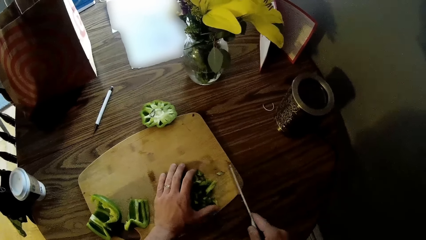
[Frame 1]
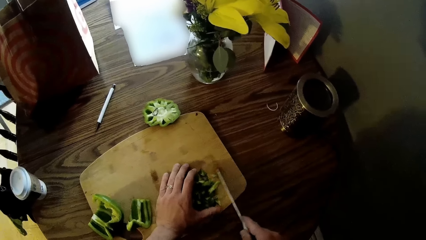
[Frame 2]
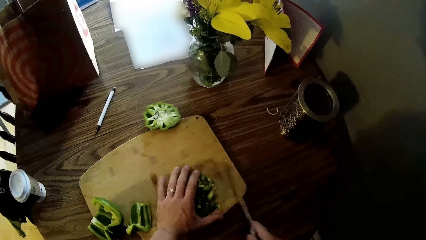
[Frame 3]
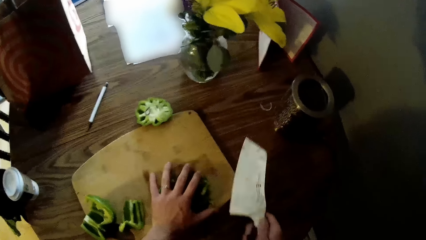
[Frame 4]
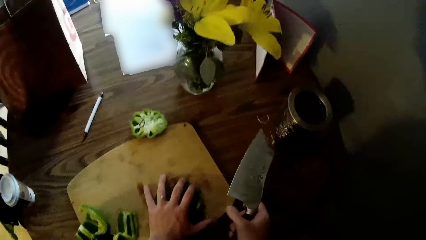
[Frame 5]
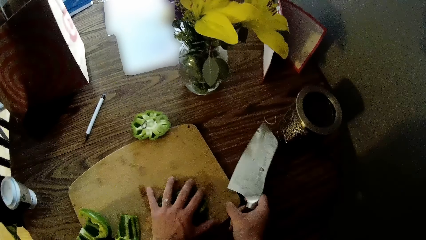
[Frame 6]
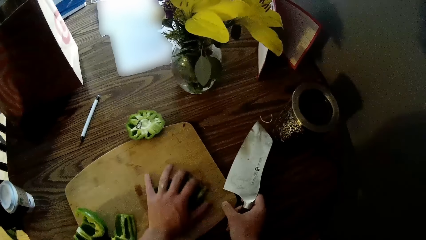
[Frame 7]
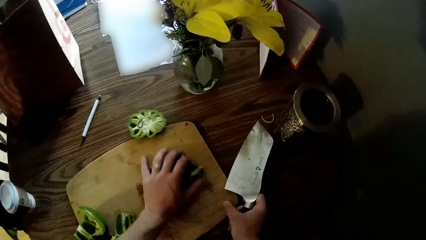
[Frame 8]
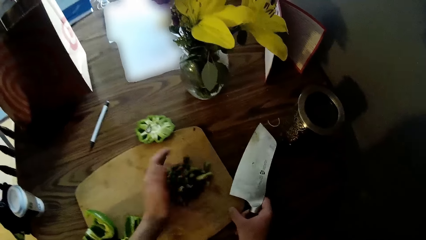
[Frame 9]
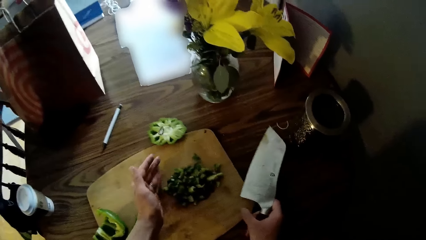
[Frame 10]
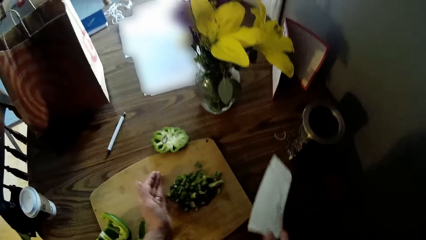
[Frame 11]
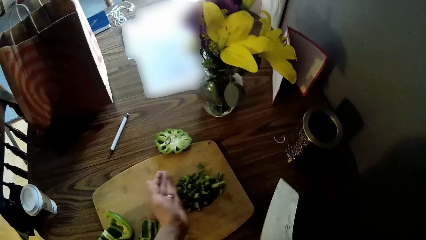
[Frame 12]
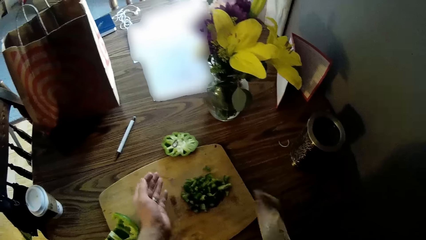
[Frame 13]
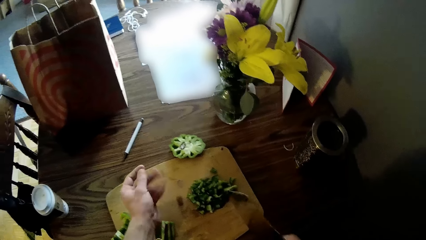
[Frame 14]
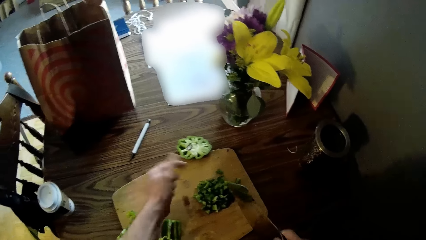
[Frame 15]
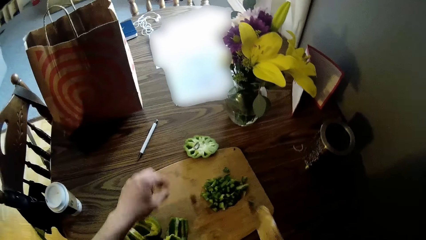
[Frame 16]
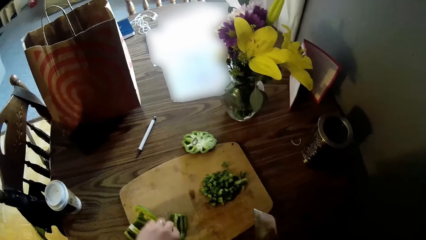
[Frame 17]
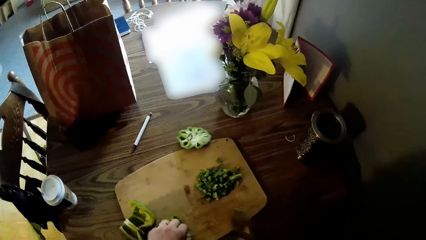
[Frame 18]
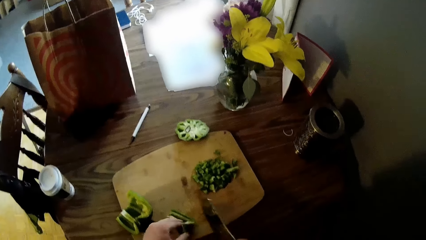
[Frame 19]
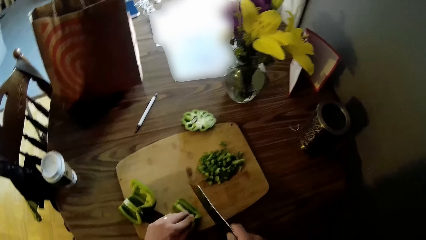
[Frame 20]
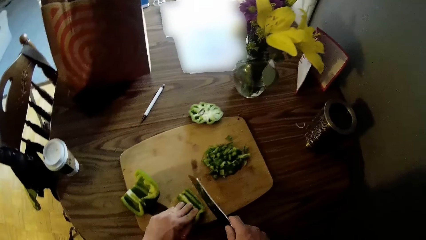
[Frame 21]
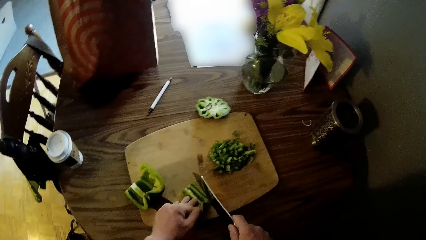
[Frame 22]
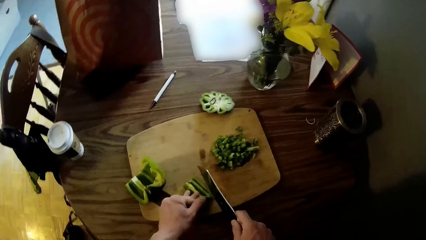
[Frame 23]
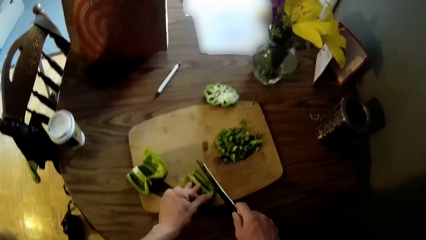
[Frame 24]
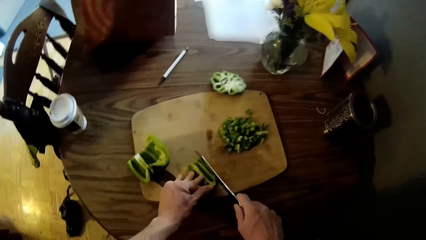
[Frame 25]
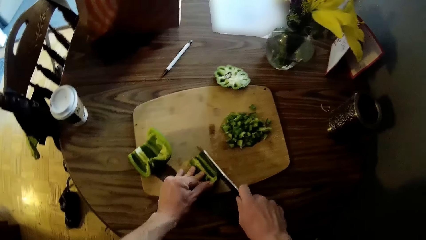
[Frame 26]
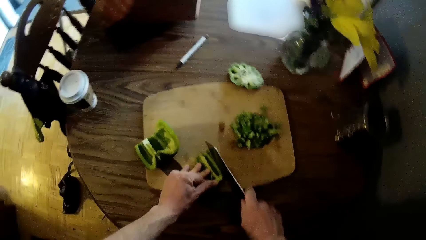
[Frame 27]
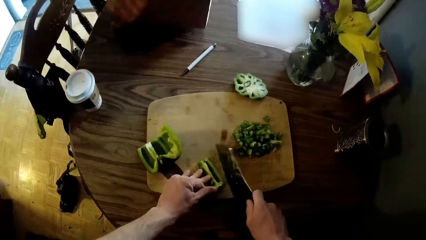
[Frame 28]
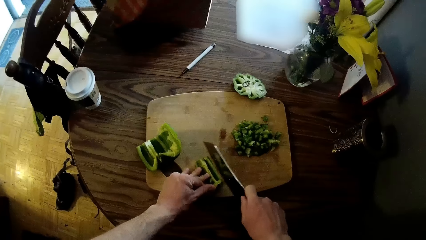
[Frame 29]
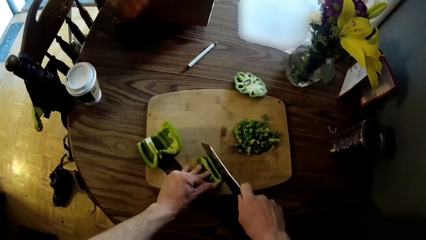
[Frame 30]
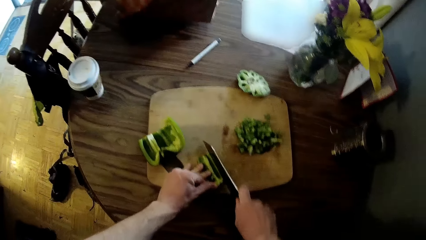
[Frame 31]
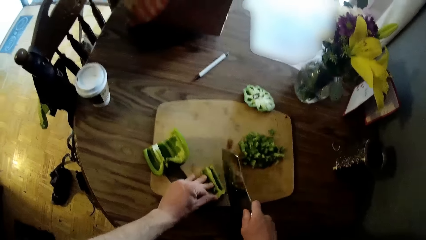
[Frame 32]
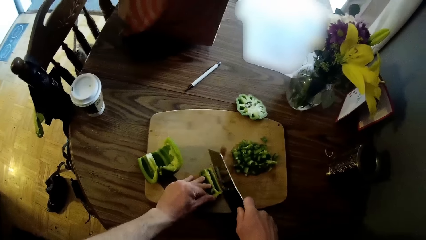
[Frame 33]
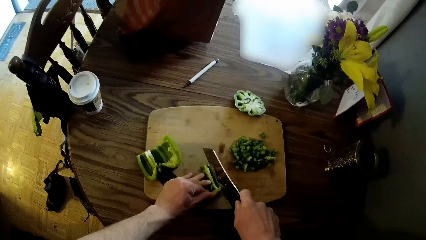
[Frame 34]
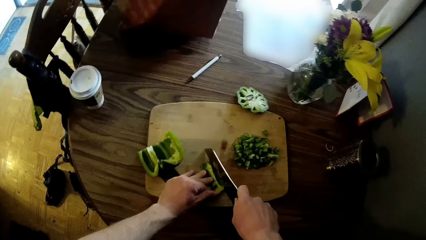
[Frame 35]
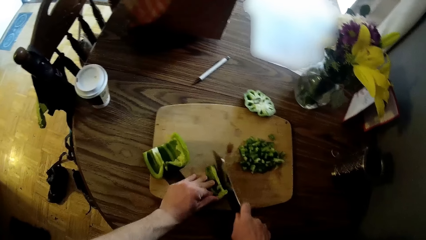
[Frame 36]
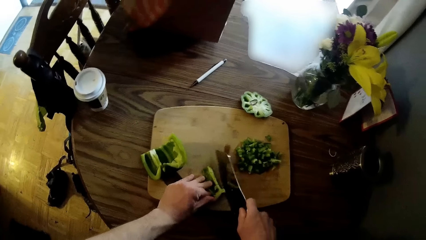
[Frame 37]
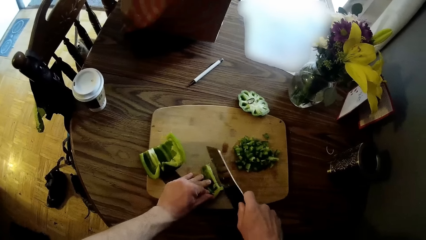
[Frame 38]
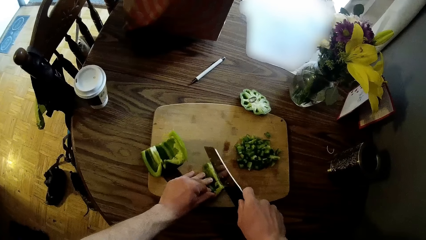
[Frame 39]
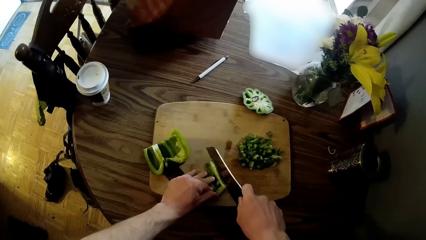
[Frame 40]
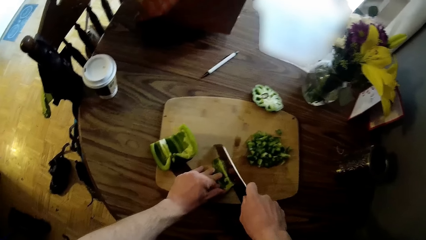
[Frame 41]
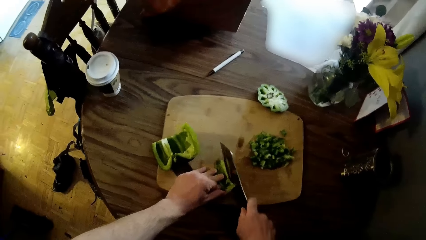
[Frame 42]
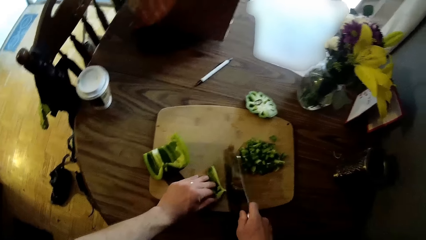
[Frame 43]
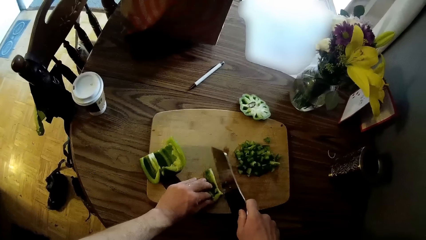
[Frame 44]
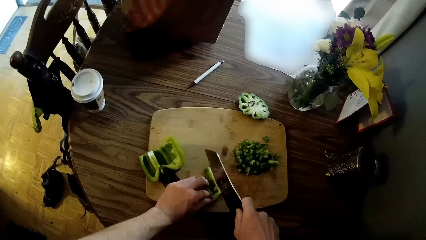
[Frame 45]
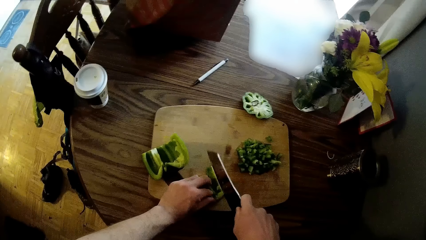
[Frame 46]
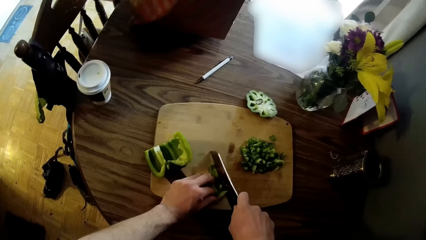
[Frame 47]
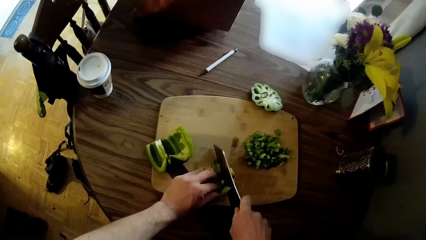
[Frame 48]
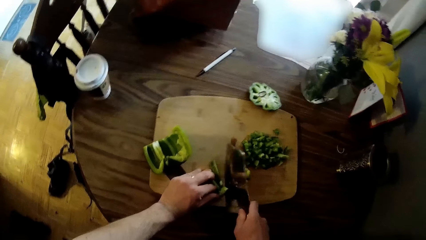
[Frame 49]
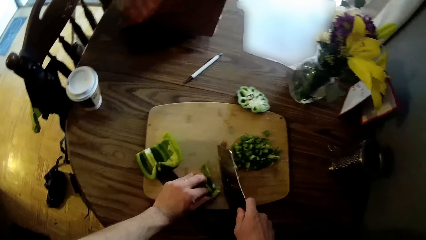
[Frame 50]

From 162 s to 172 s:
The camera wearer pushes the chopped pepper on the chopping board. He cuts the green pepper on the flat wooden board with the knife in his right hand.

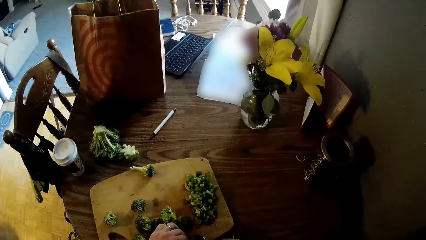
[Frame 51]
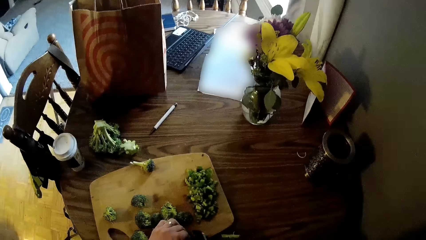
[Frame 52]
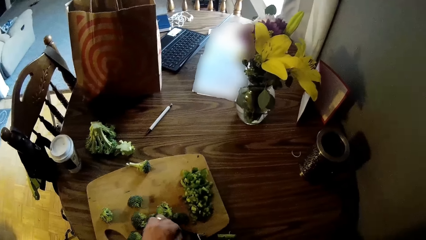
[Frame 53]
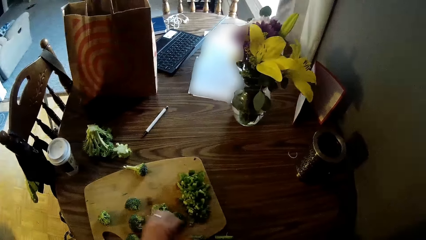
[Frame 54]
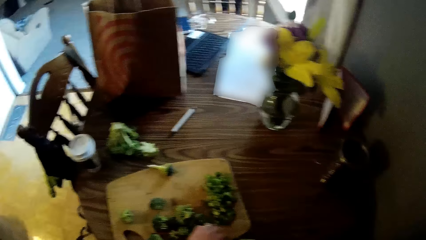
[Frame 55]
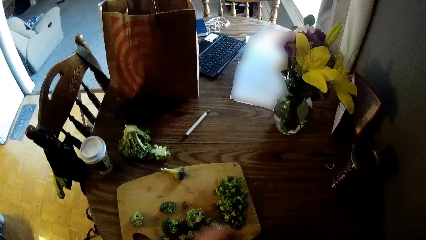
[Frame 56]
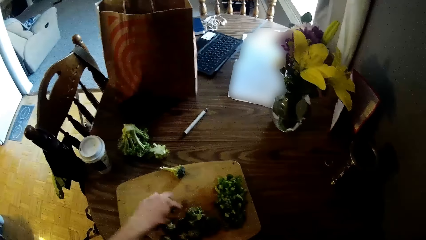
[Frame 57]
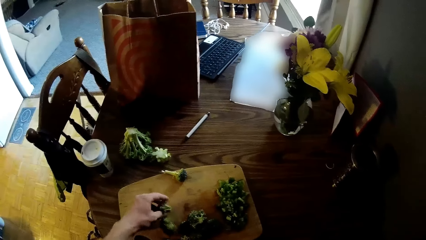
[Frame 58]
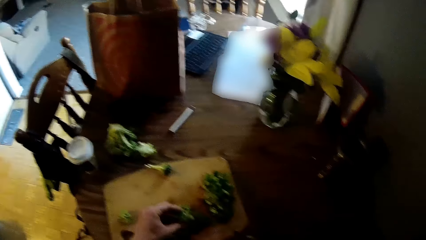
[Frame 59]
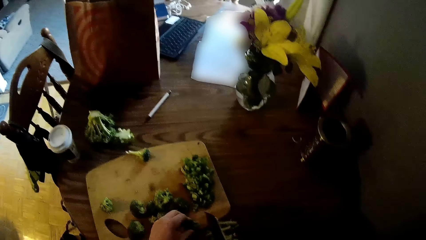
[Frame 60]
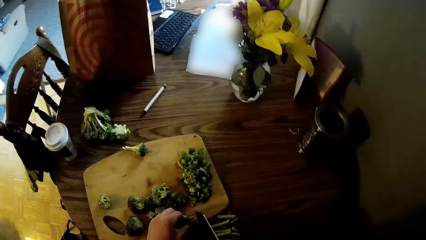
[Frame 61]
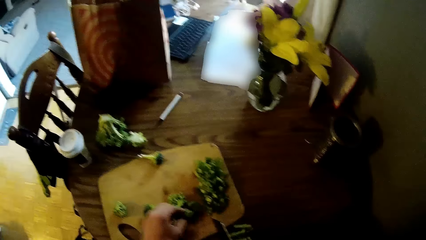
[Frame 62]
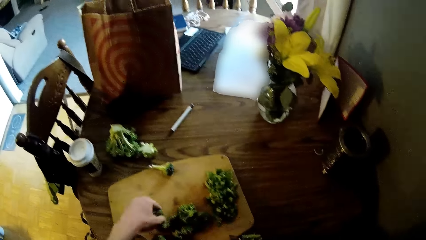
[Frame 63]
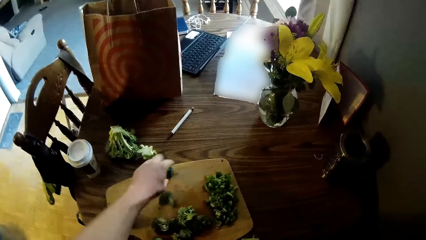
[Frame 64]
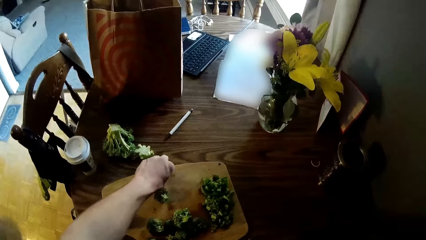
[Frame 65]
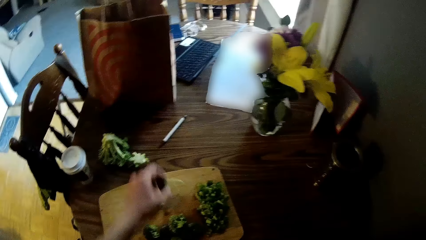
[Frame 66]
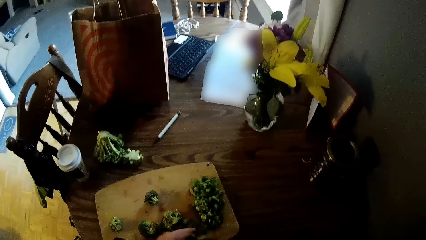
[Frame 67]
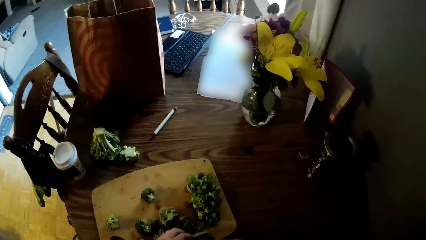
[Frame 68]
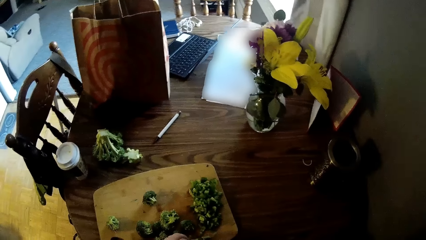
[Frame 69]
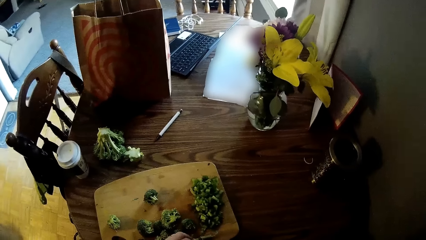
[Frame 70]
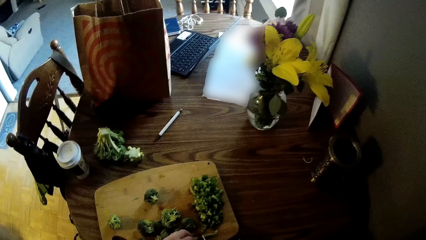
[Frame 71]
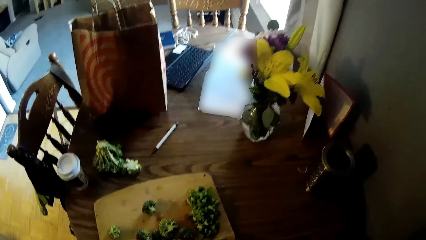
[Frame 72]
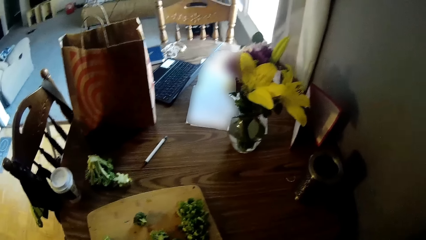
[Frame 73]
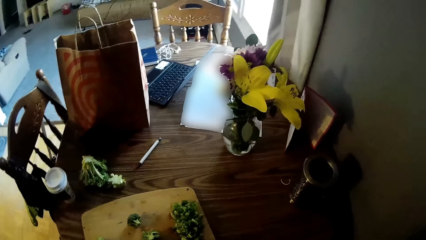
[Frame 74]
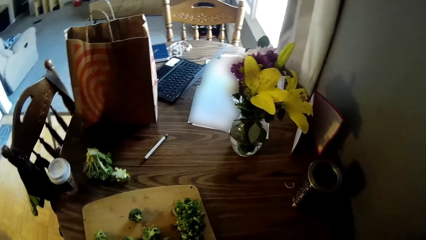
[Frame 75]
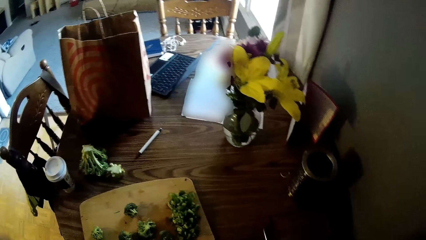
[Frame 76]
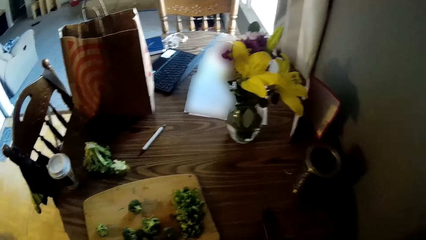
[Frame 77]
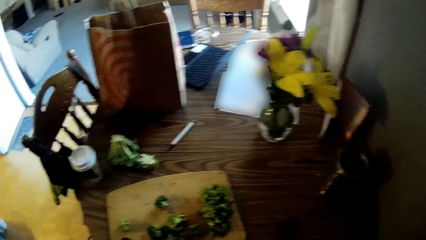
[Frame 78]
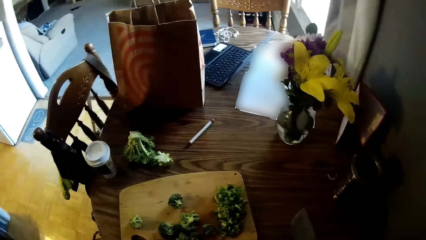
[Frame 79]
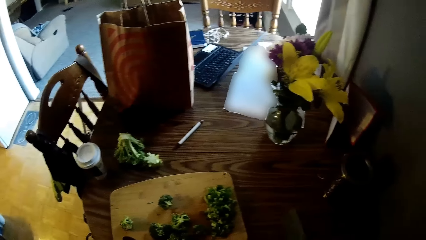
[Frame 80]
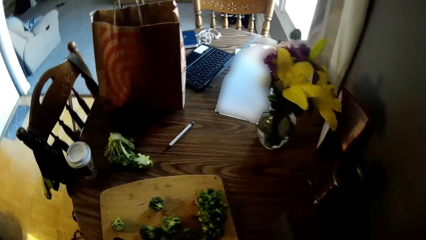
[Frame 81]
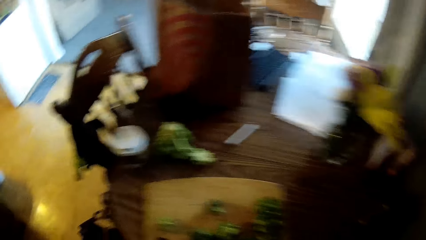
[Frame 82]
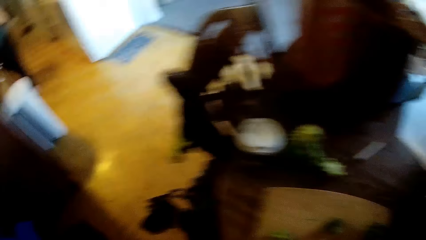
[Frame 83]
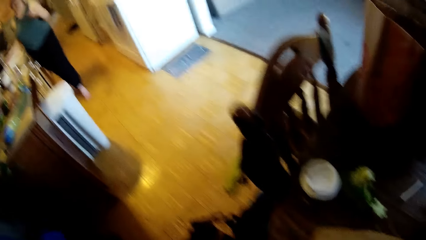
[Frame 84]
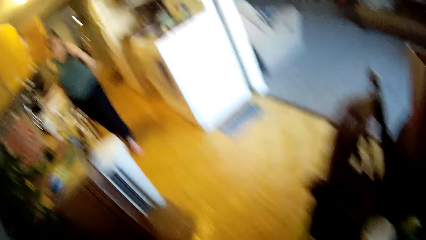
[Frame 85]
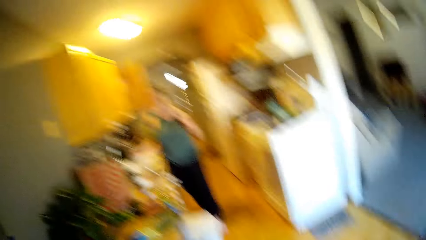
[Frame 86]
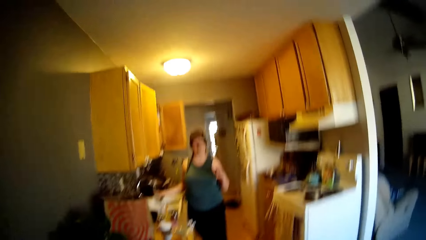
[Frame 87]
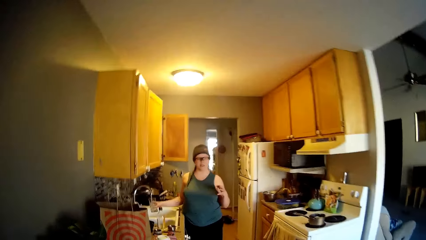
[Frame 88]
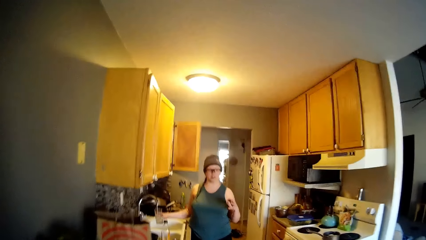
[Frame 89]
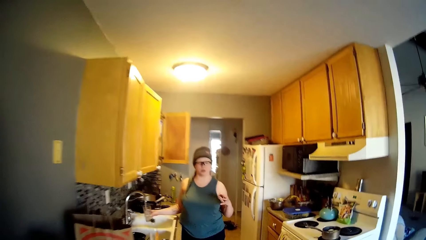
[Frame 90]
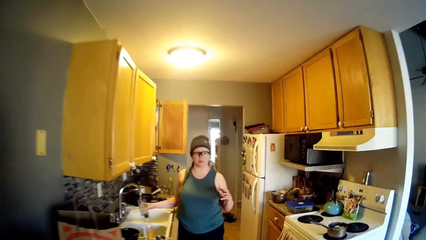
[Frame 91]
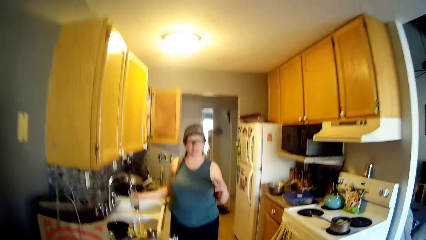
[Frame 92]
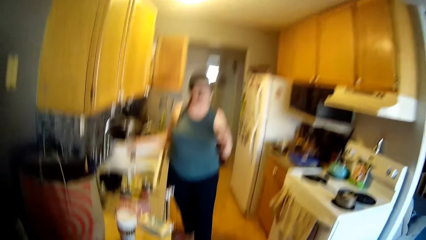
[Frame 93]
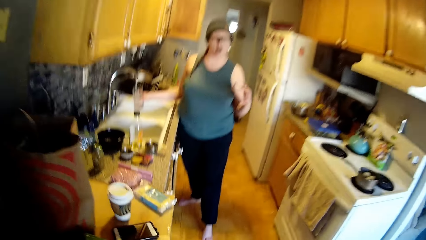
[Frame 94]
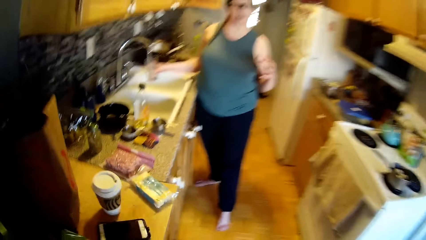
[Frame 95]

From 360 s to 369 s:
The camera wearer cuts the broccoli on the cutting board with the knife in his right hand. He picks the broccoli from the cutting board with his left hand. He drops the broccoli on the cutting board with his left hand. He drops it again. He looks around.
